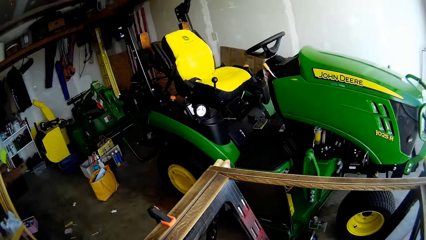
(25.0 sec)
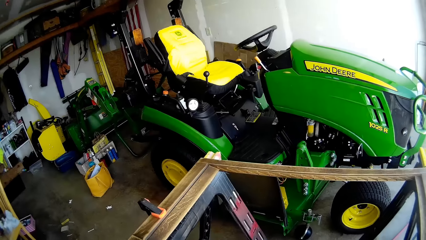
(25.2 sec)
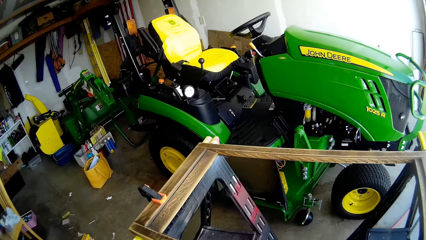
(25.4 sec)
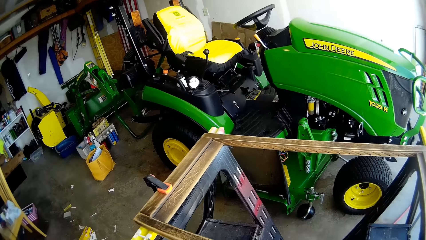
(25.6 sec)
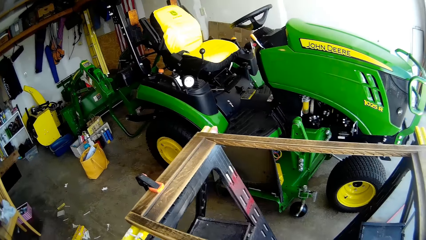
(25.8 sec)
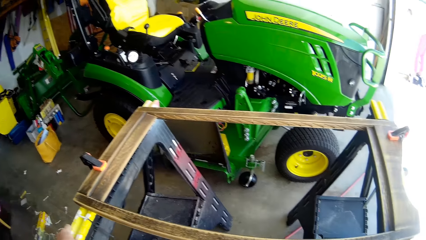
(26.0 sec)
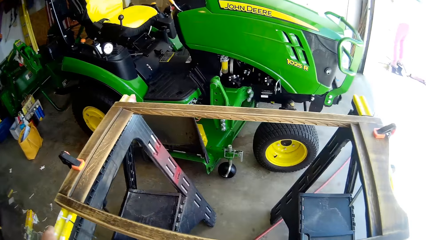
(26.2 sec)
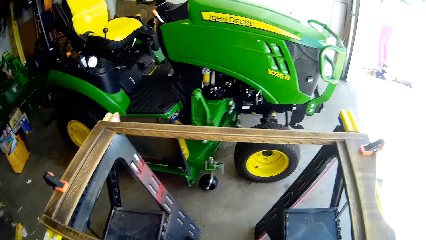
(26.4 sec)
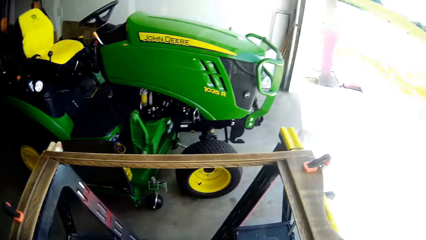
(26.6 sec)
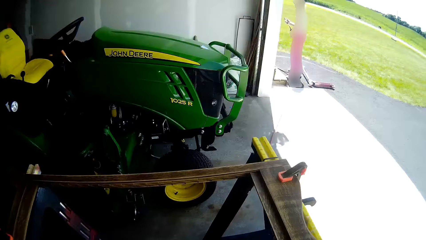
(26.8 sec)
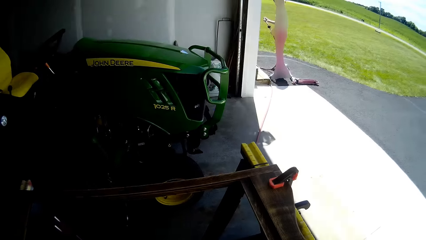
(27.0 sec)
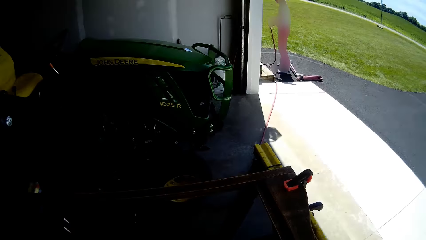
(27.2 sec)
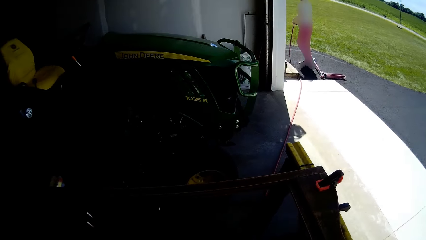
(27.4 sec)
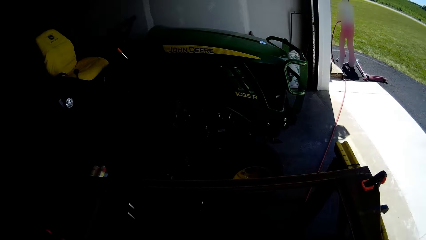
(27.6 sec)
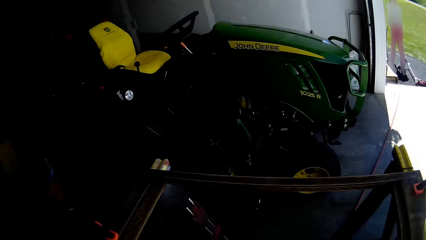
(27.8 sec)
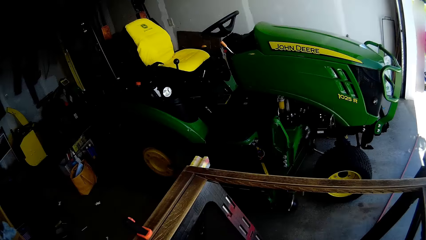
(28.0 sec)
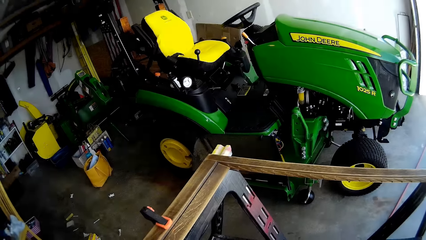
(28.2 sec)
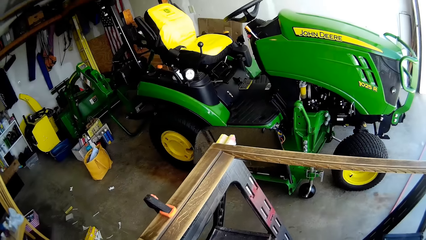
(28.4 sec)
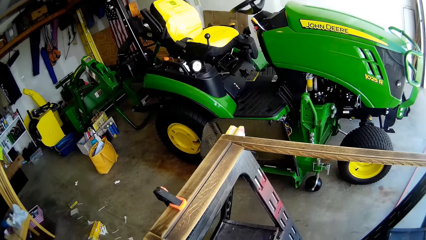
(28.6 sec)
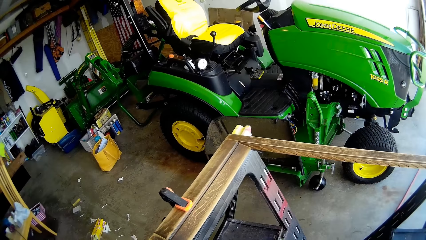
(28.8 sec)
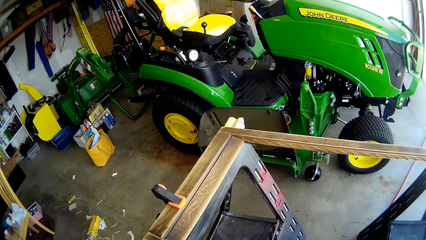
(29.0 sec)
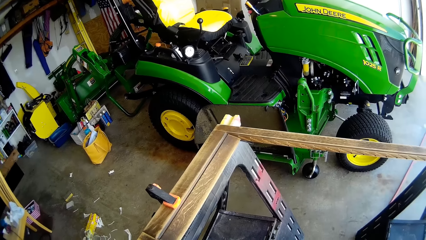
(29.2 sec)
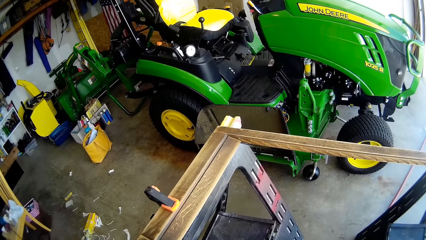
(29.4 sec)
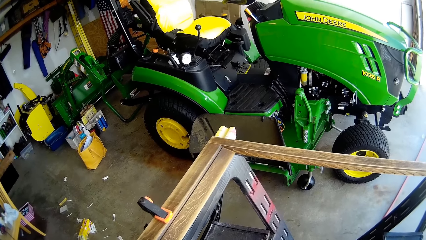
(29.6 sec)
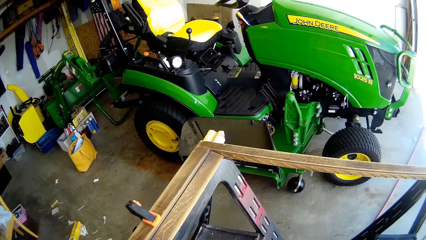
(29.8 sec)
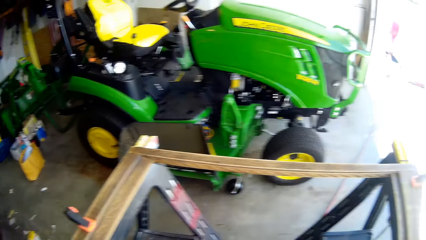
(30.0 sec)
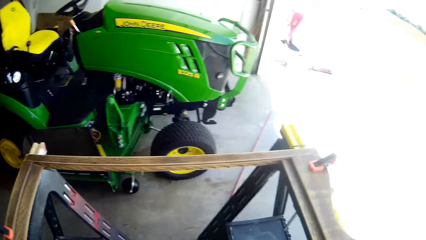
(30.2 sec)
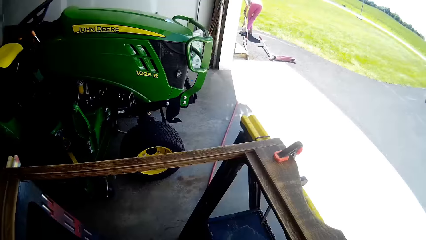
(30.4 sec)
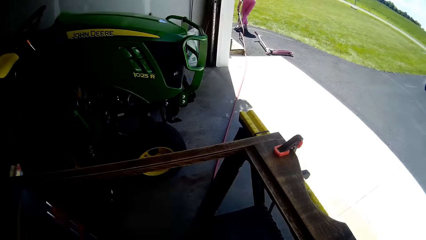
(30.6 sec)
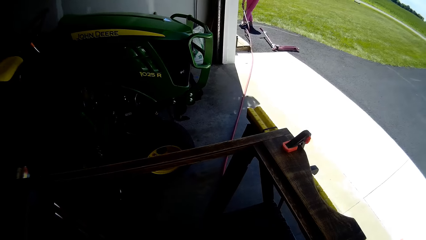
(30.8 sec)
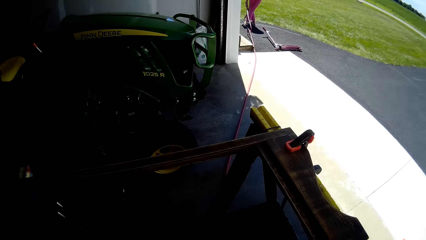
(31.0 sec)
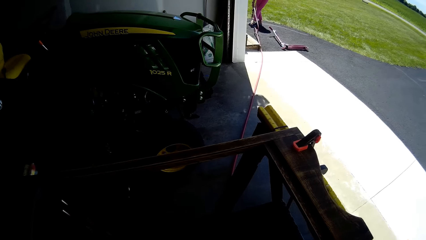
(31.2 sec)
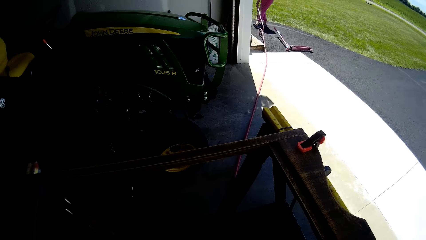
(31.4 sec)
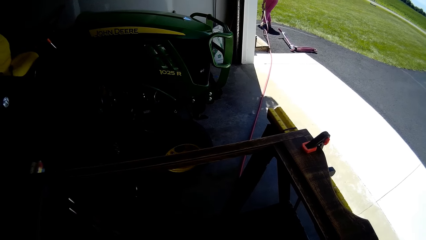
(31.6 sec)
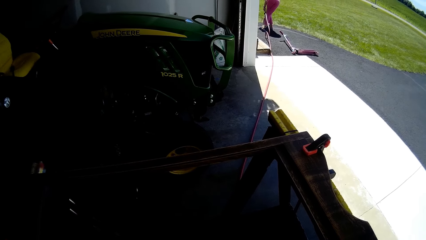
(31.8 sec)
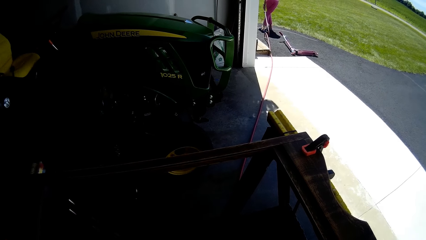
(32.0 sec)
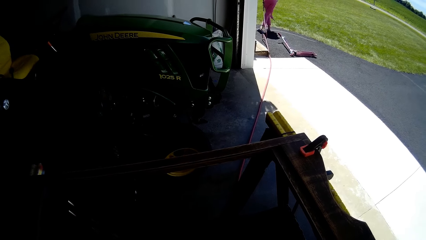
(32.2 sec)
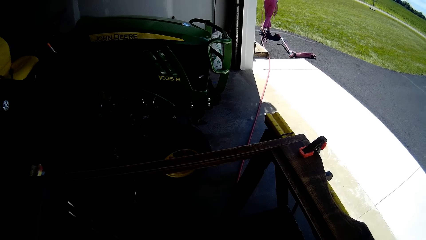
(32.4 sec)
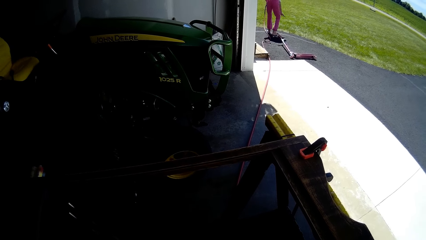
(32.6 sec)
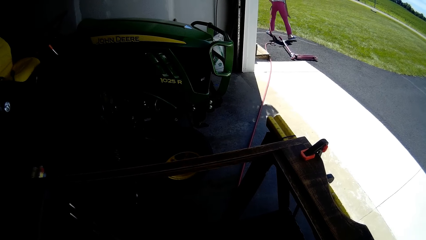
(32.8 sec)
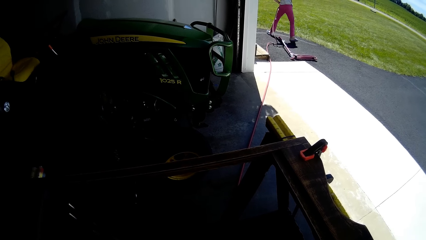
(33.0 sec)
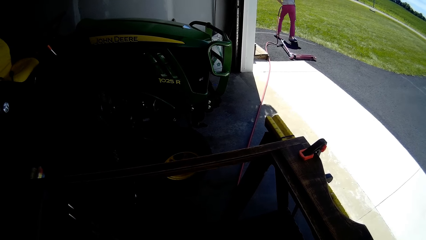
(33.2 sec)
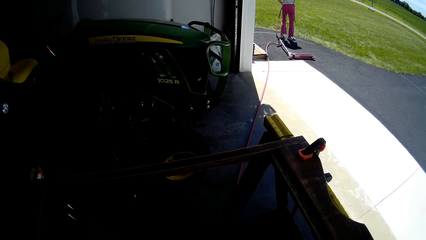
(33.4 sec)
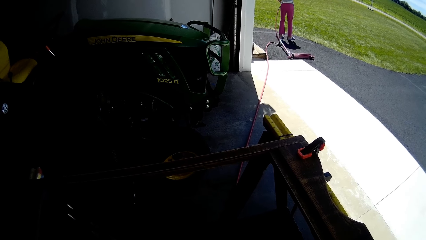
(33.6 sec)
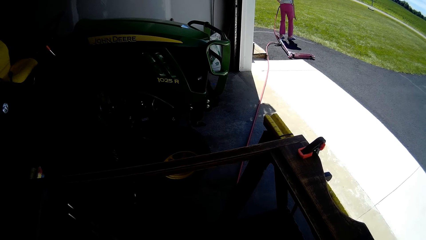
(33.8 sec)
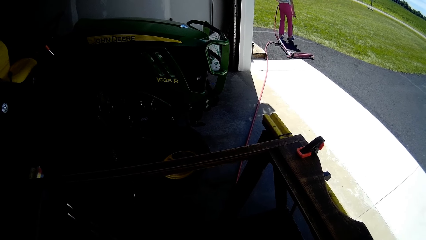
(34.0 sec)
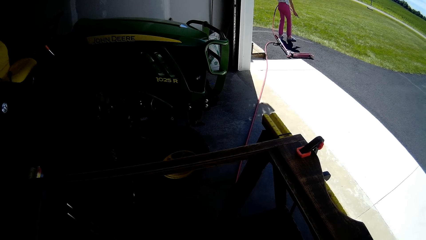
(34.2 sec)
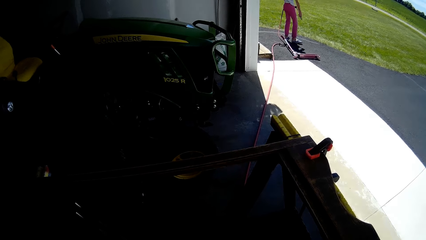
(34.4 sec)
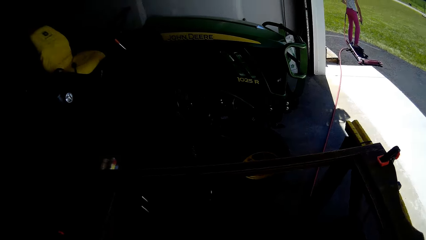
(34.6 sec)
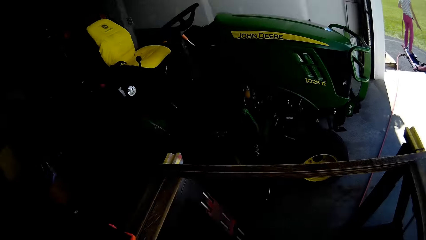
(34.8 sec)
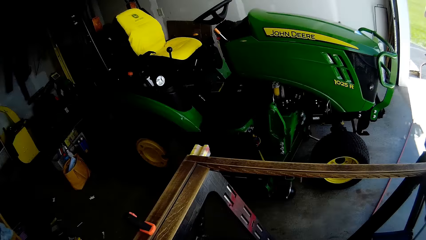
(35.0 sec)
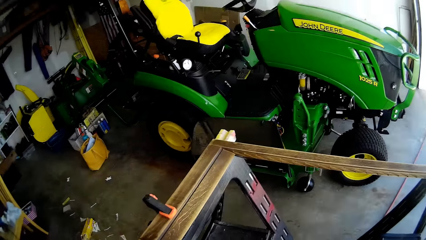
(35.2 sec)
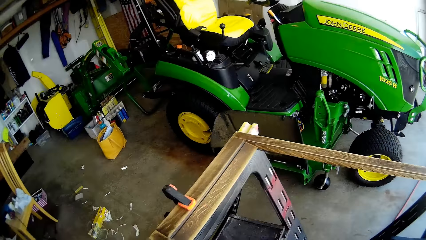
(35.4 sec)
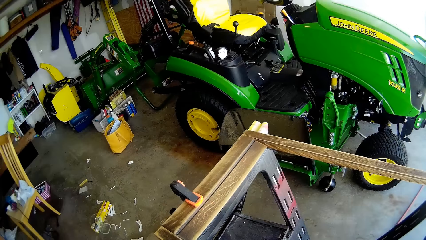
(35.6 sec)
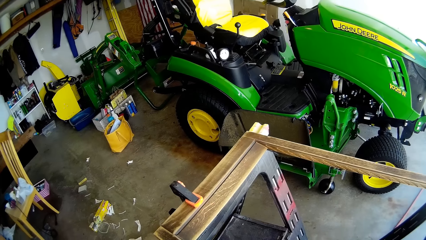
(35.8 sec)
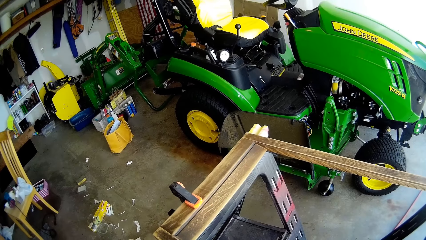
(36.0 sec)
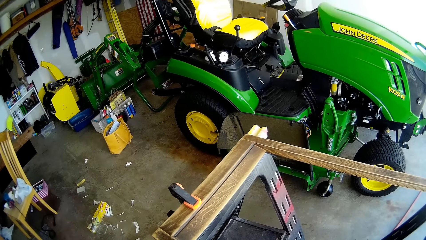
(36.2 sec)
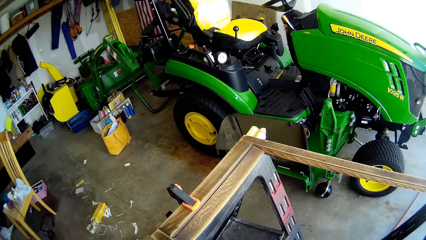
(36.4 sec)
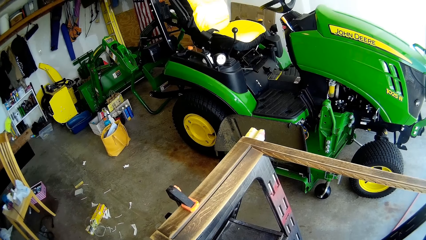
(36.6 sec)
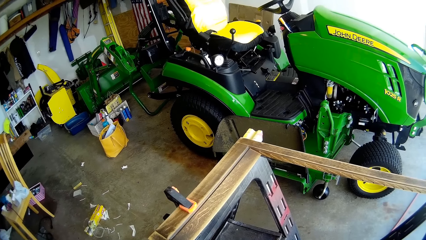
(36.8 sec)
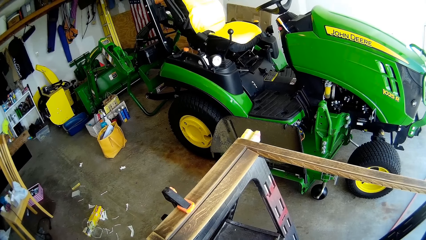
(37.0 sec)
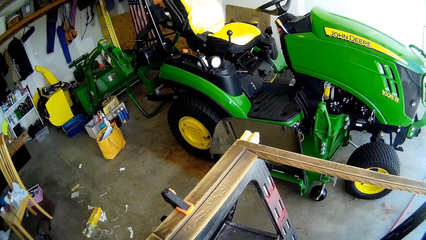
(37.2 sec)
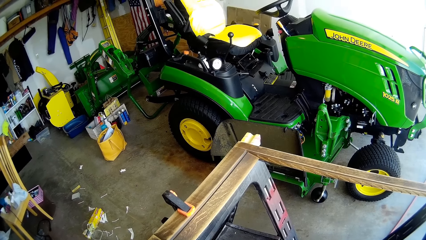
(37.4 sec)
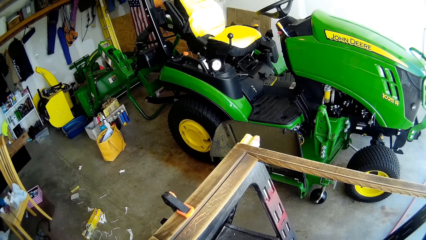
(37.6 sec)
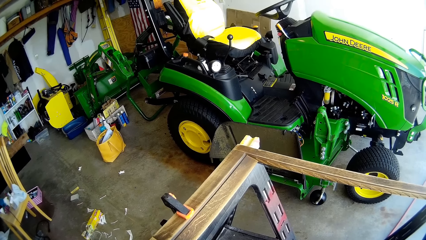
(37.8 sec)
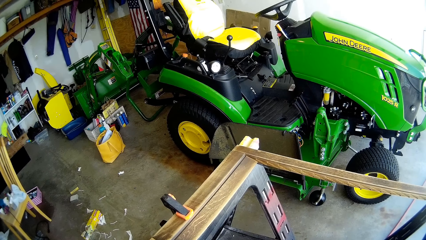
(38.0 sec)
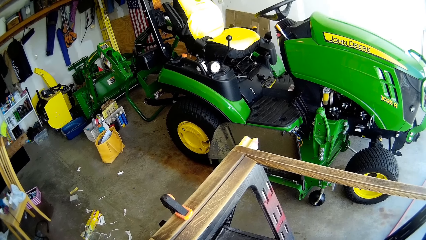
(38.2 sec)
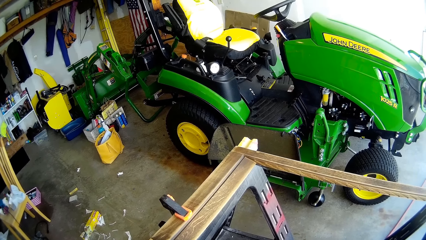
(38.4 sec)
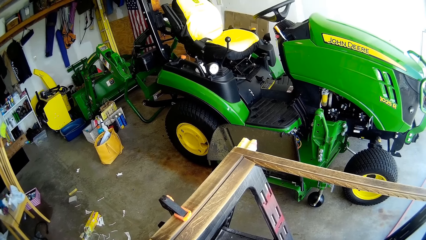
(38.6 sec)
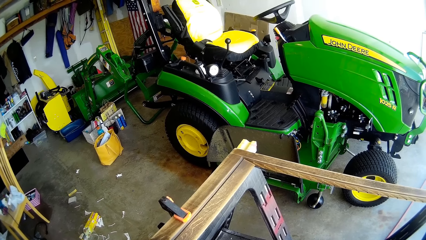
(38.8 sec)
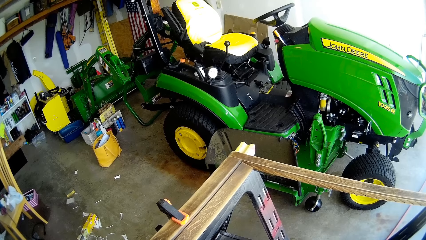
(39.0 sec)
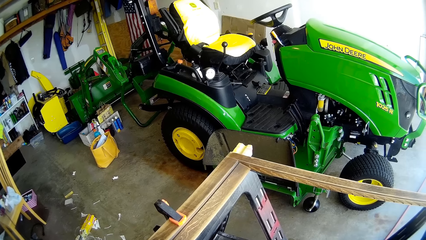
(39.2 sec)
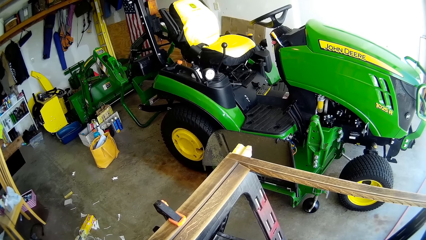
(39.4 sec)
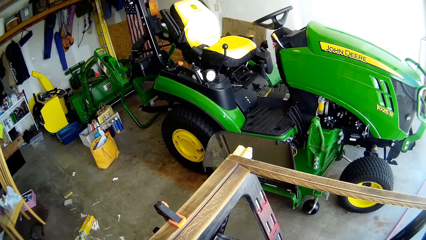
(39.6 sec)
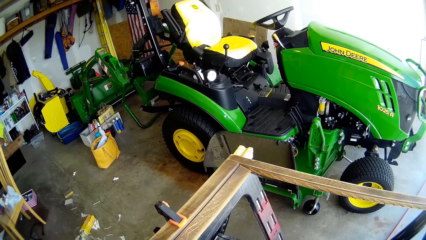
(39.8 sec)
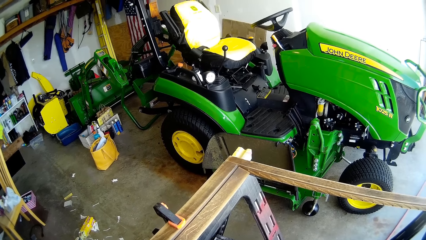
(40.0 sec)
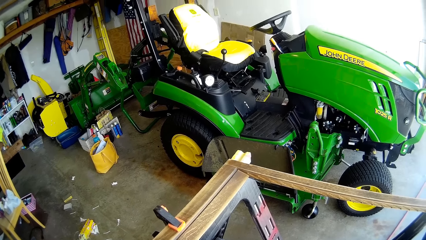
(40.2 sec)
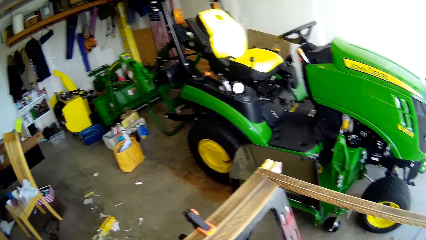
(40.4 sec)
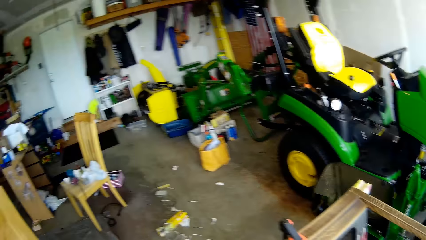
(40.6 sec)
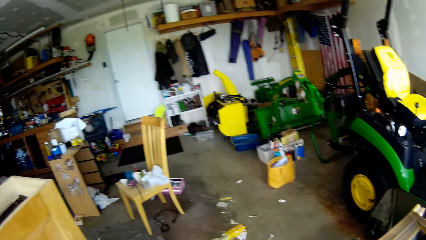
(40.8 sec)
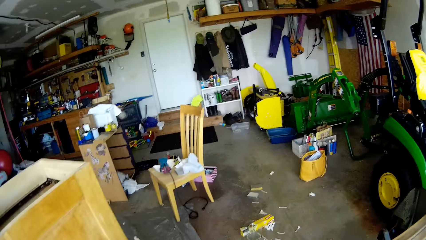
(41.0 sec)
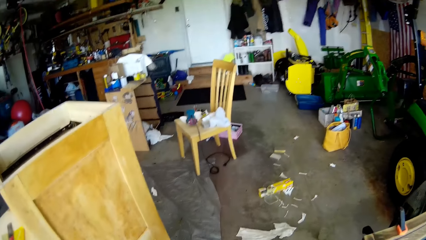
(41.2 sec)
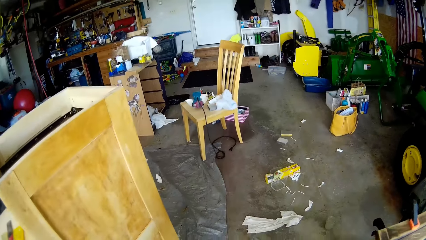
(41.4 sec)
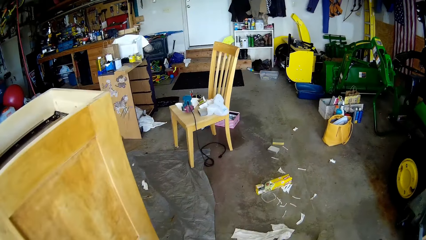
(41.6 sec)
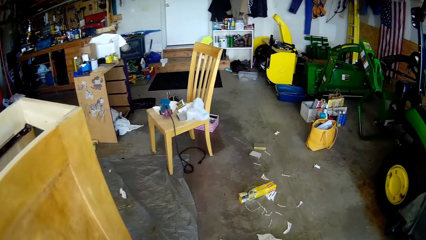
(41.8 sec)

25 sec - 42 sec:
The girl sprays the garage wall with water and sprays the ground with water.
